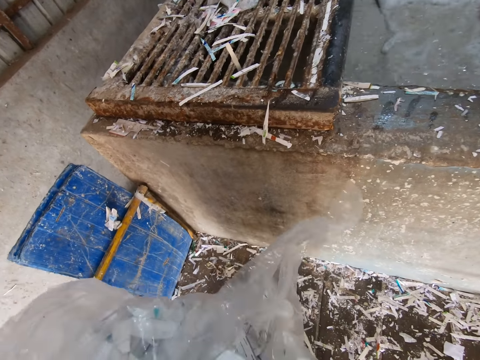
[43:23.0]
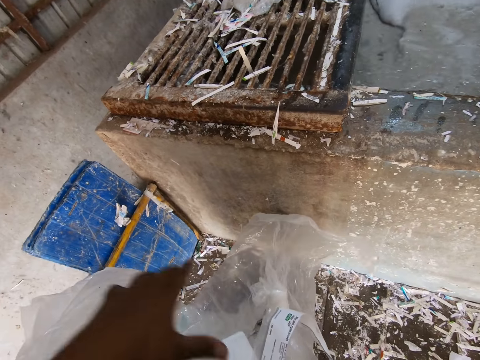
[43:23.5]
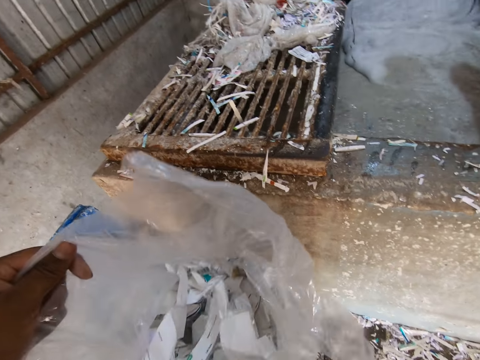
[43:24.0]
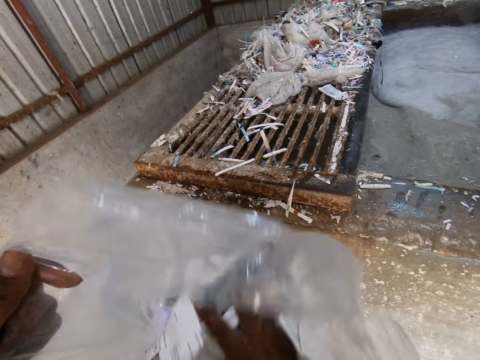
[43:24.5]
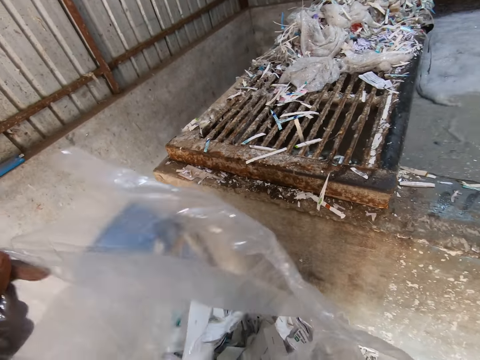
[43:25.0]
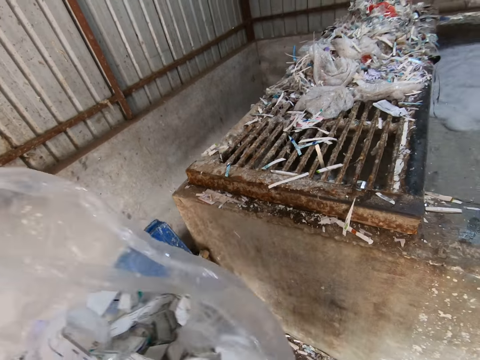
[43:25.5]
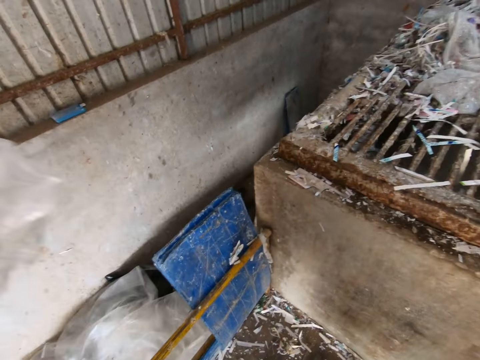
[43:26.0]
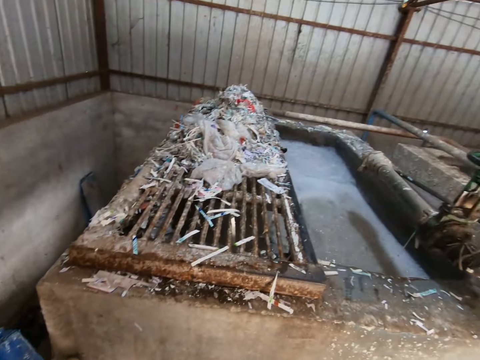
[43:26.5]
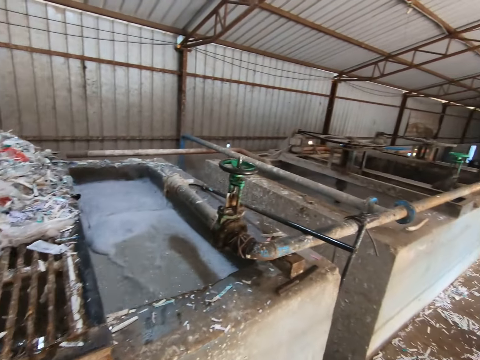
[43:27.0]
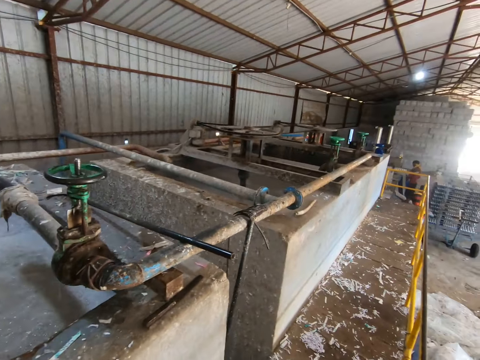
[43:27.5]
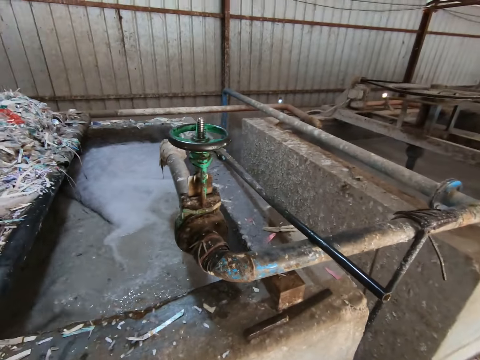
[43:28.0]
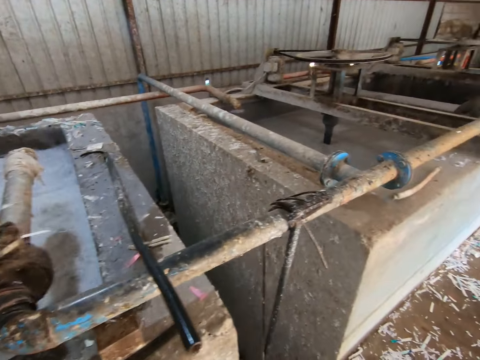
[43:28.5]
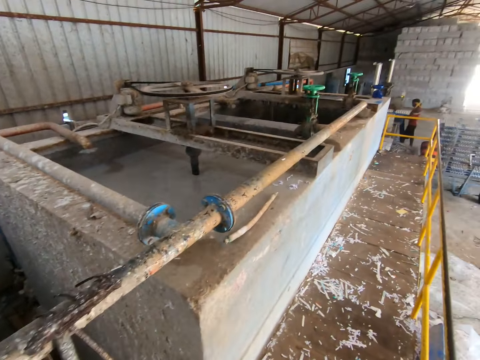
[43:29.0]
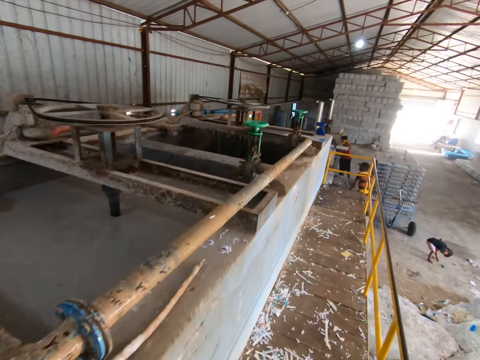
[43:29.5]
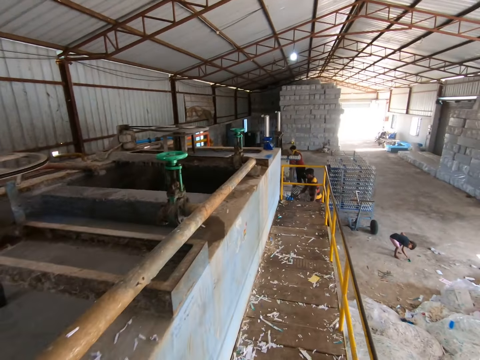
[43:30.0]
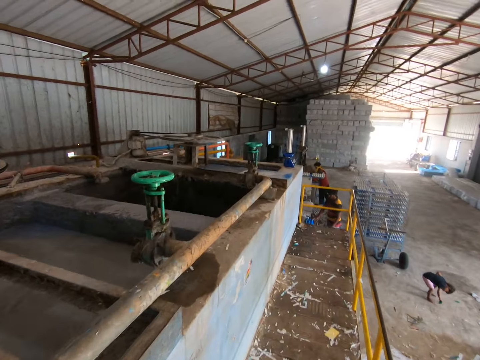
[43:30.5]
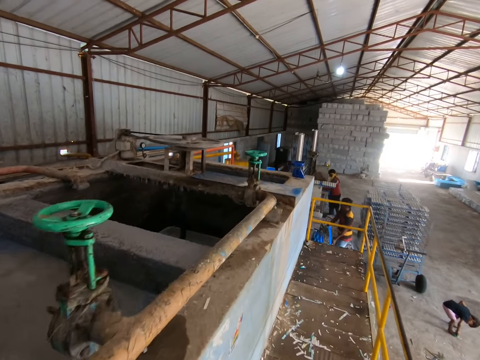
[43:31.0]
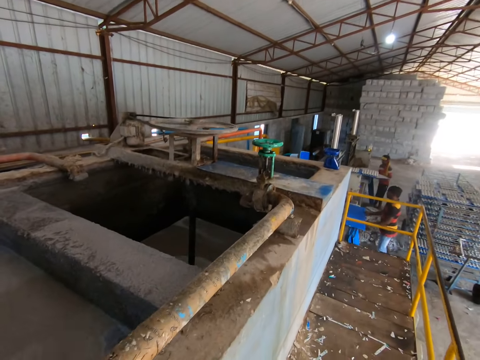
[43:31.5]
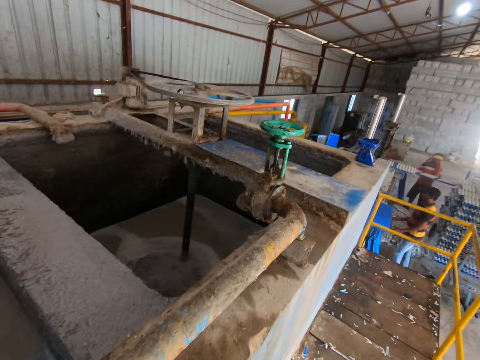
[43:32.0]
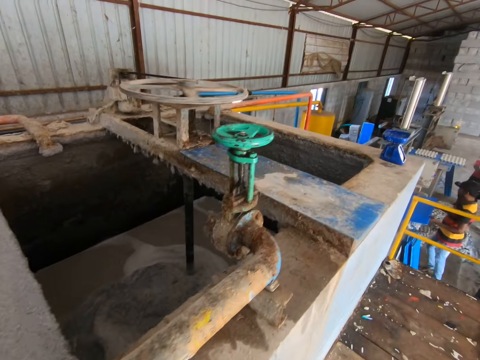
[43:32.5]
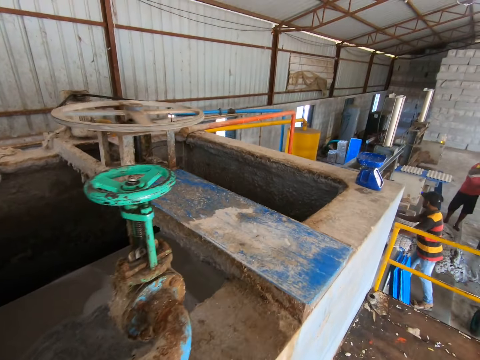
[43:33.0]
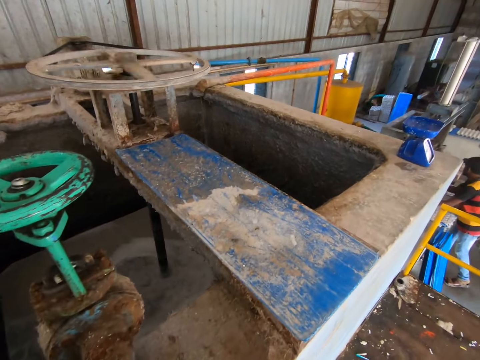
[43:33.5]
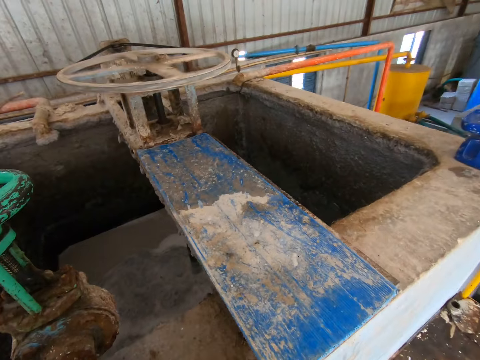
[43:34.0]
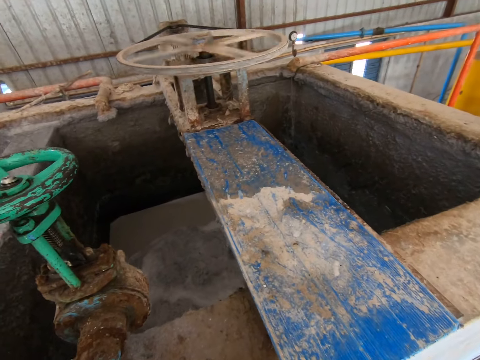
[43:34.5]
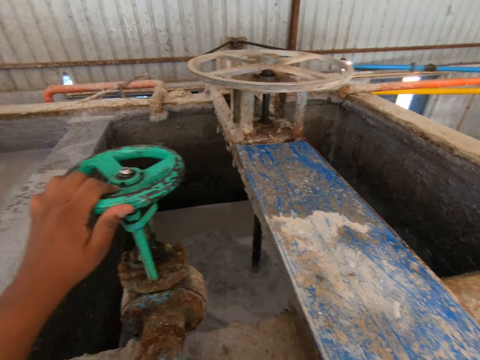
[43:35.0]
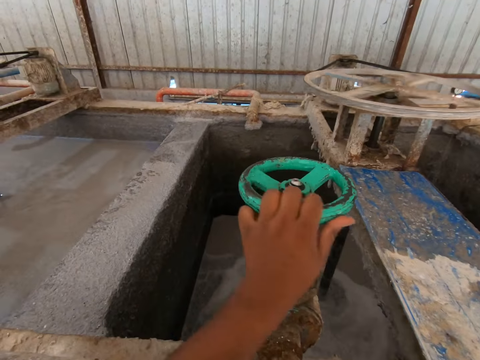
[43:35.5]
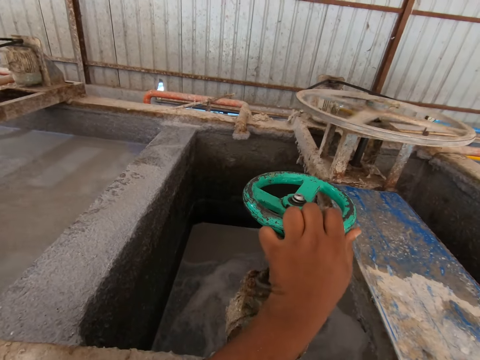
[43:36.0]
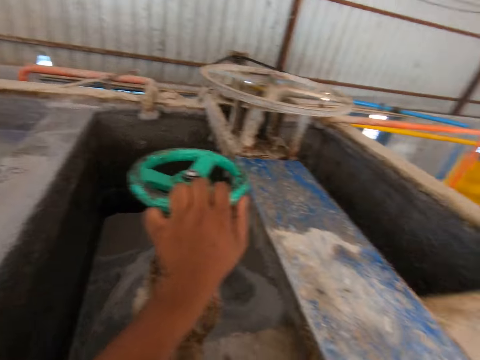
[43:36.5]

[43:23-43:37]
The camera wearer searches through the pack of papers with his right hand. He holds the pack of papers with his left hand. He opens the nylon paper. He throws the nylon paper with his left hand. He turns around. He walks towards a switch. He holds the switch with his left hand. He turns the switch with his left hand.

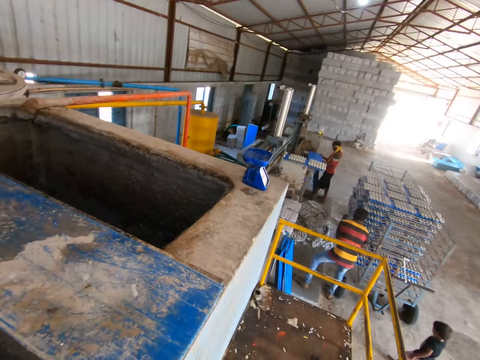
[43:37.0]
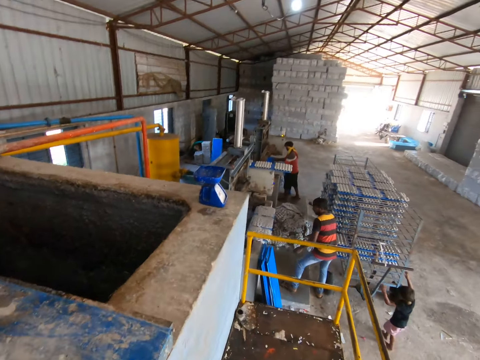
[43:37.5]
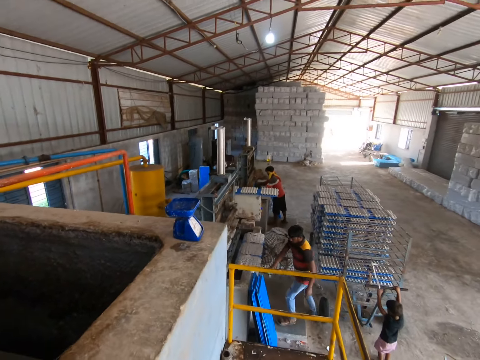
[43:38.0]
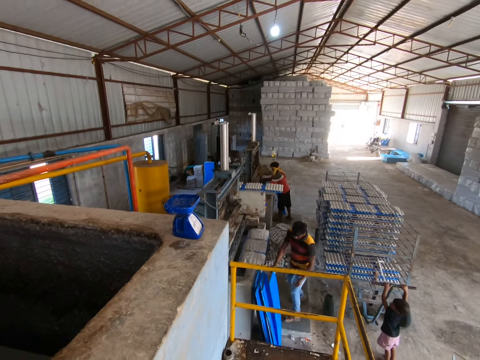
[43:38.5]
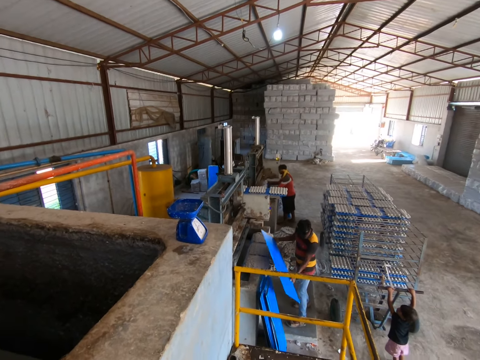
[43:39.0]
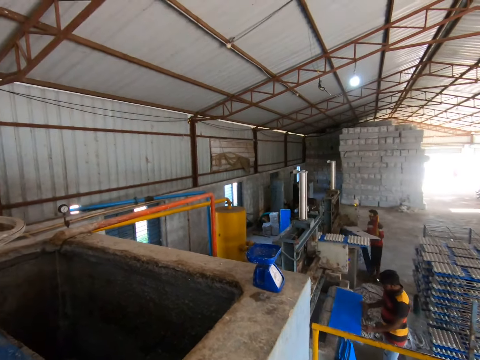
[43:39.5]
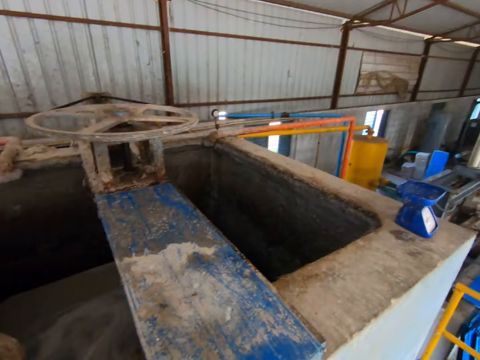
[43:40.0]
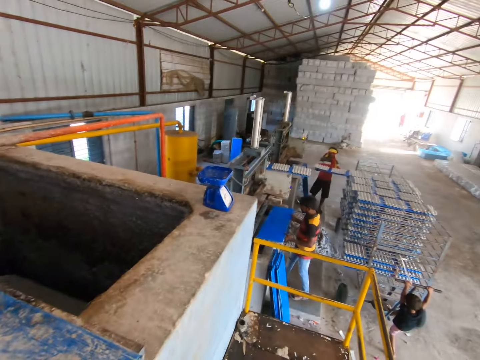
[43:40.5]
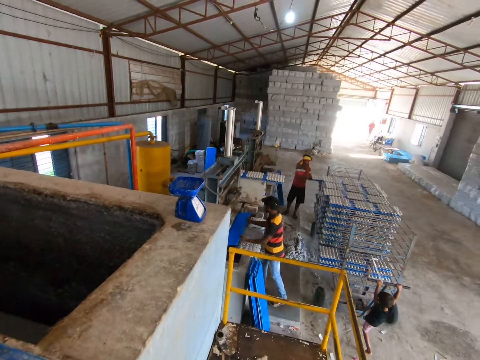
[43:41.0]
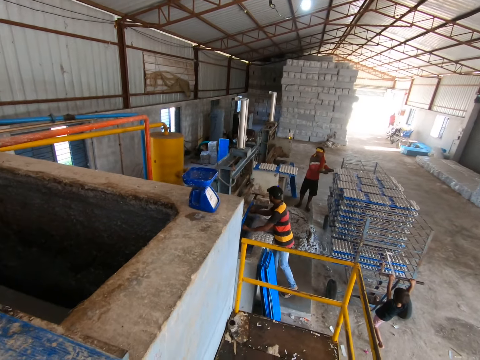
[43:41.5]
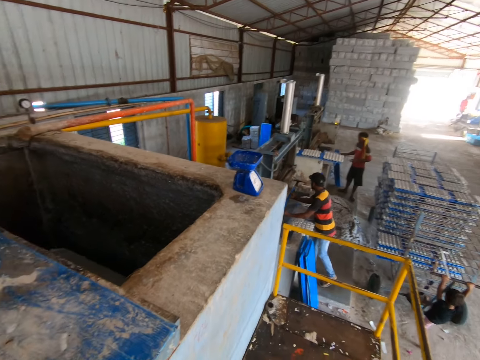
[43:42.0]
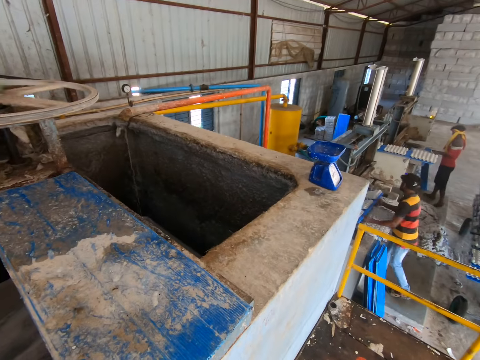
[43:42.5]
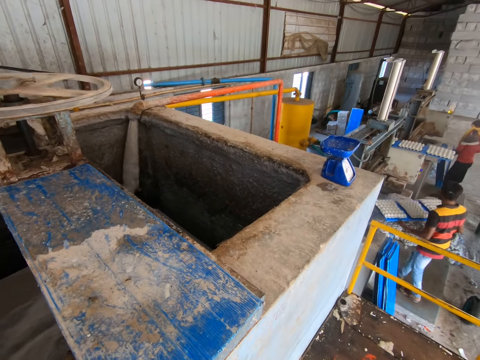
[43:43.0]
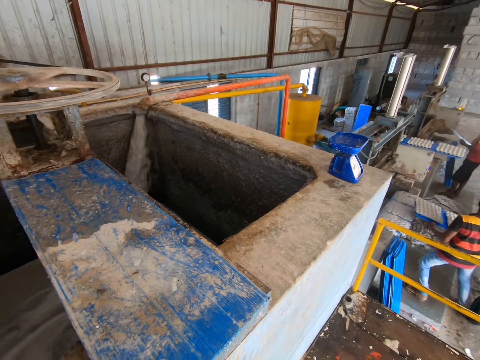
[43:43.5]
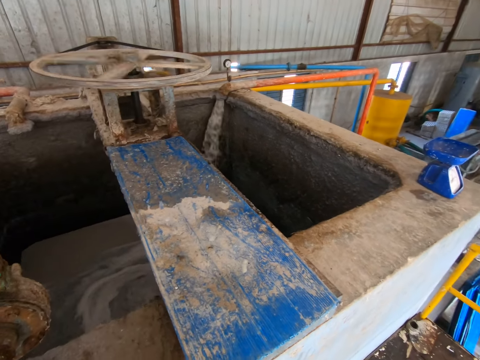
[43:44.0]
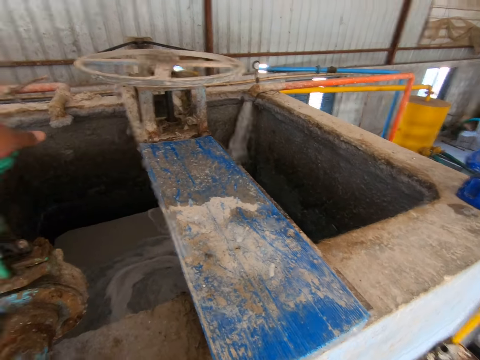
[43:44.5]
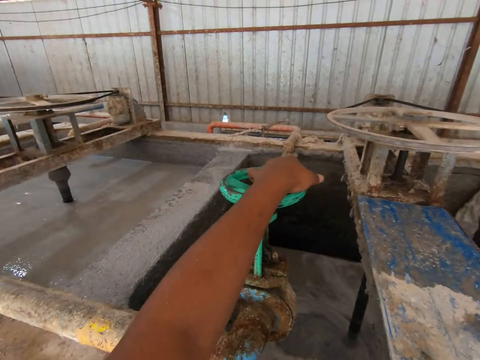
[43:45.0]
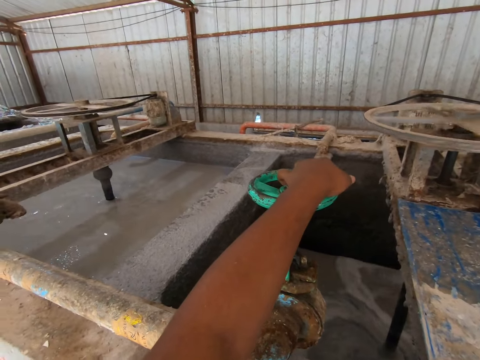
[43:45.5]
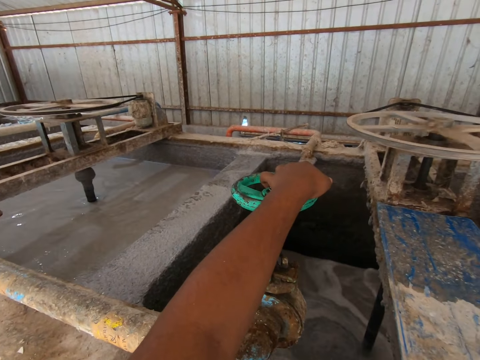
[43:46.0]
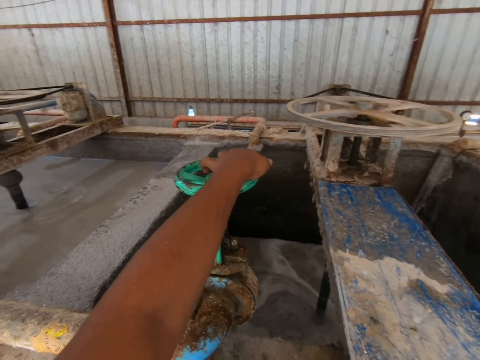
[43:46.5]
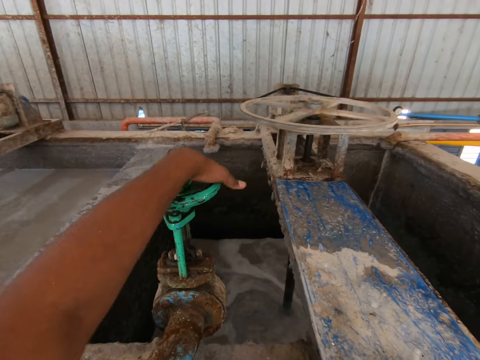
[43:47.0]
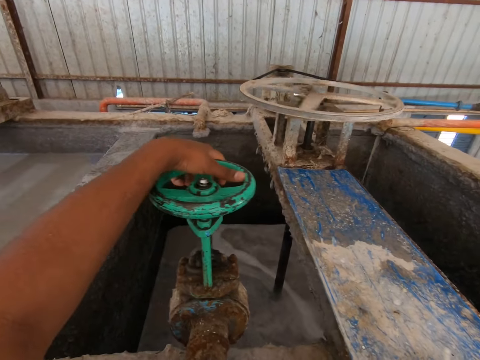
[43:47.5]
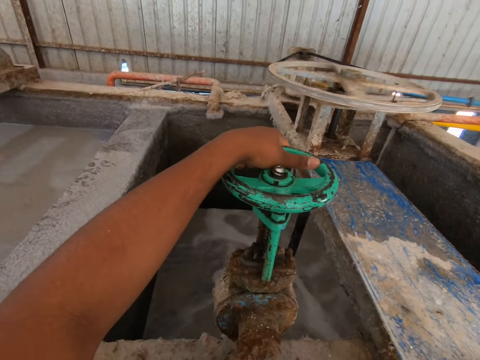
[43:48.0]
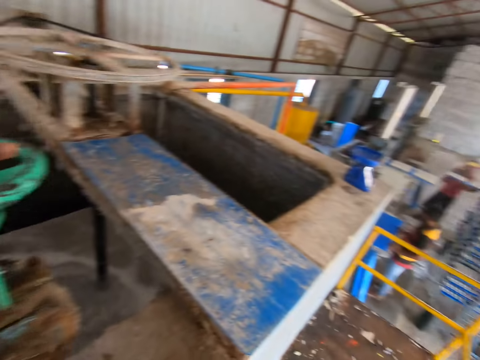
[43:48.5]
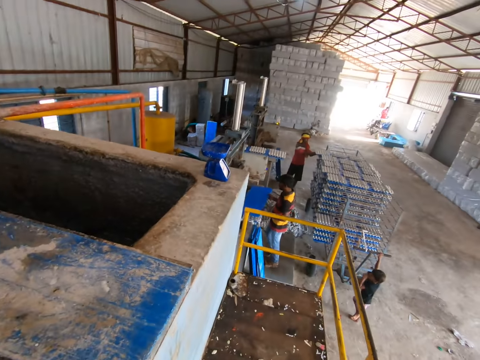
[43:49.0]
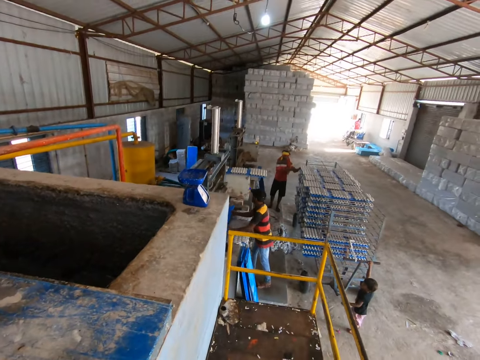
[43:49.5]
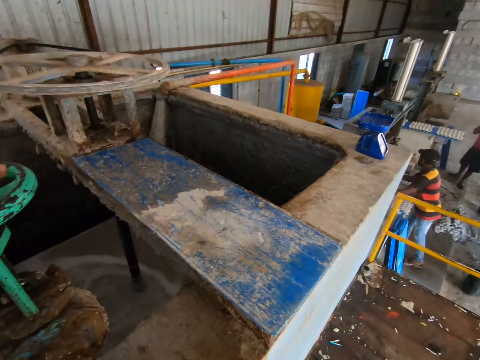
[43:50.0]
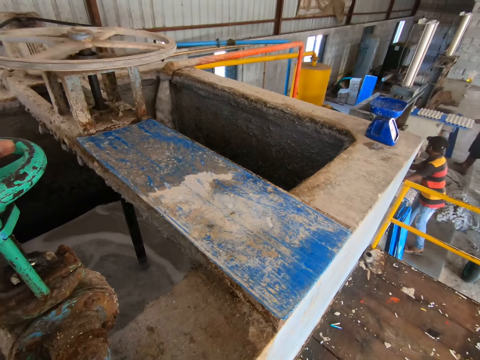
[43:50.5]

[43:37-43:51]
The boy walks towards the rack. The camera wearer looks around. The boy holds the handle of the rack with both hands. A man picks up a polypropylene plastic from the ground with his right hand. The man holds the polypropylene plastic in his right hand with his left hand. Another man takes egg cartons from an egg pulp machine with a polypropylene plastic in his hands. The first man places the polypropylene plastic in his hands on a concrete block. The other man places the egg cartons on the polypropylene plastic in his hands on the rack. The first man places the polypropylene plastic in his hands in the egg pulp machine. The other man picks up a polypropylene plastic from the ground with both hands. The first man takes egg cartons from the egg pulp machine with the polypropylene plastic in his hands. The camera wearer spins a tap controller with the left hand. The other man places the egg cartons on the polypropylene plastic in his hands on the rack. The camera wearer looks around. The first man places a polypropylene plastic in his hands in the egg pulp machine.
